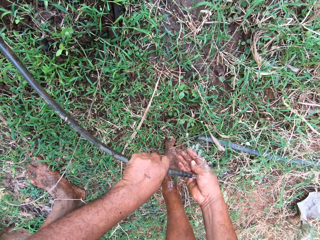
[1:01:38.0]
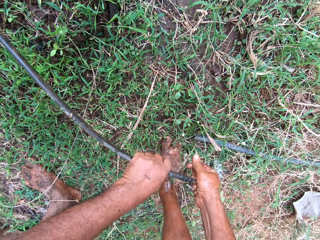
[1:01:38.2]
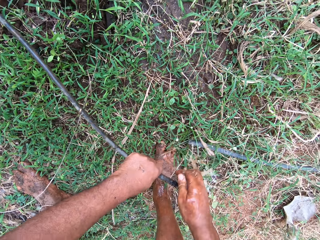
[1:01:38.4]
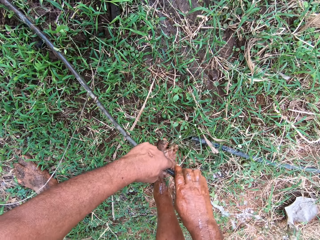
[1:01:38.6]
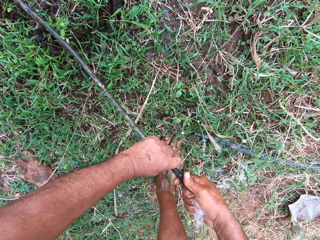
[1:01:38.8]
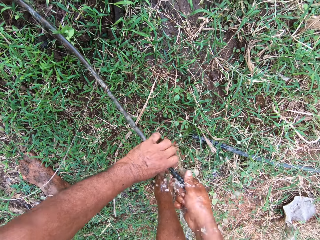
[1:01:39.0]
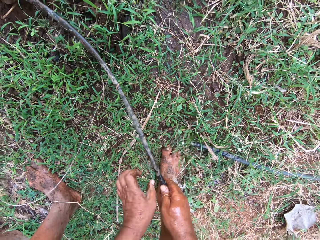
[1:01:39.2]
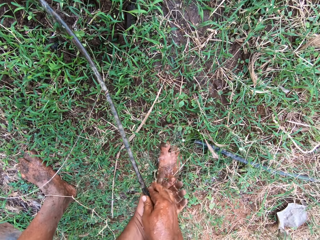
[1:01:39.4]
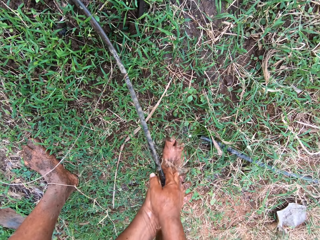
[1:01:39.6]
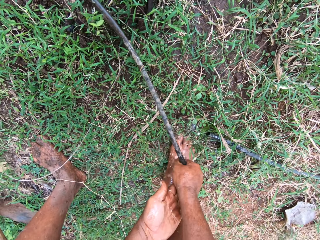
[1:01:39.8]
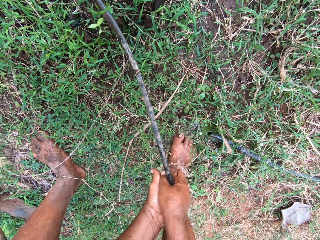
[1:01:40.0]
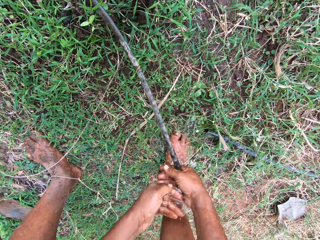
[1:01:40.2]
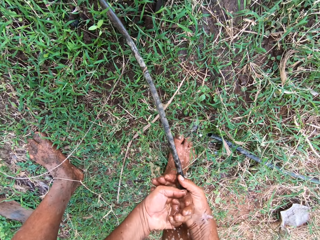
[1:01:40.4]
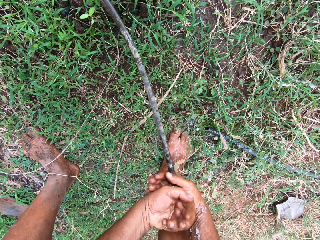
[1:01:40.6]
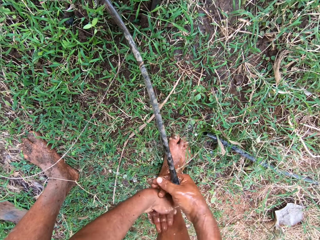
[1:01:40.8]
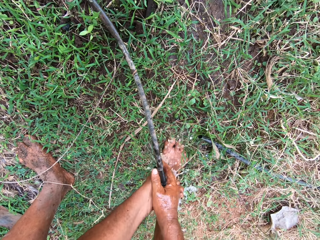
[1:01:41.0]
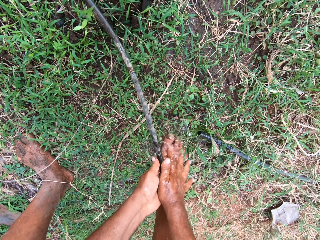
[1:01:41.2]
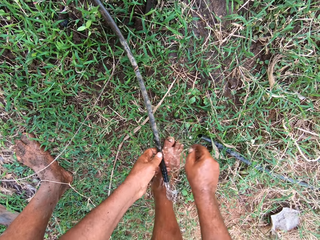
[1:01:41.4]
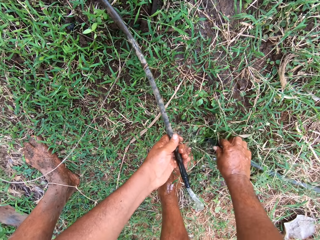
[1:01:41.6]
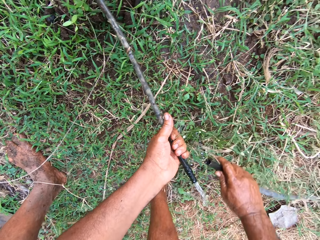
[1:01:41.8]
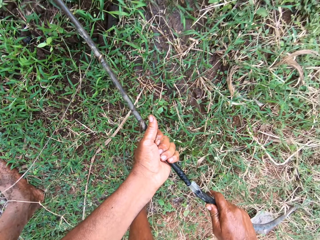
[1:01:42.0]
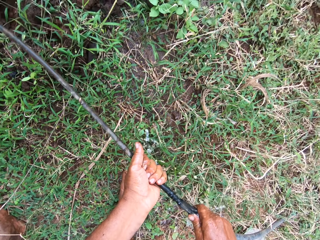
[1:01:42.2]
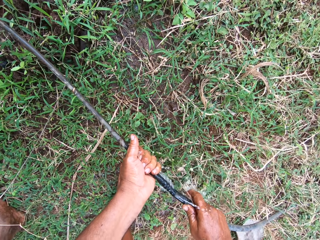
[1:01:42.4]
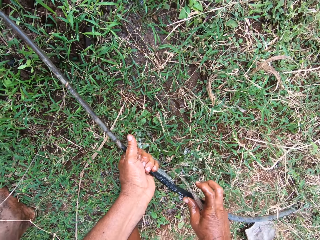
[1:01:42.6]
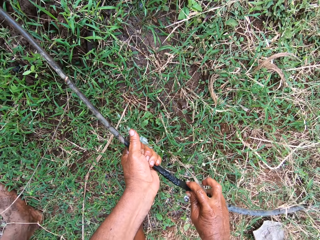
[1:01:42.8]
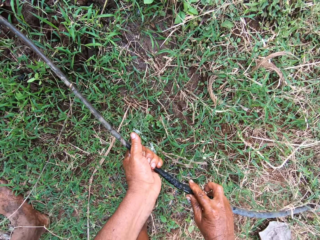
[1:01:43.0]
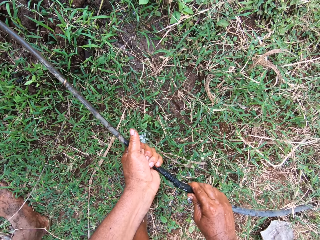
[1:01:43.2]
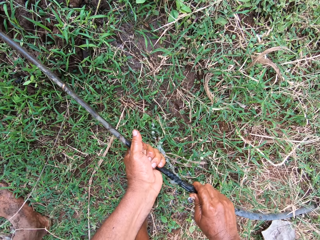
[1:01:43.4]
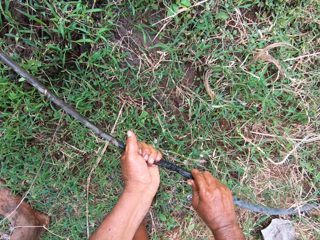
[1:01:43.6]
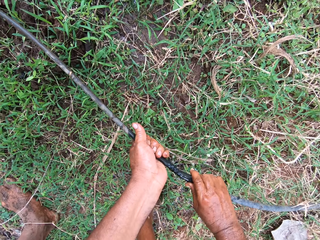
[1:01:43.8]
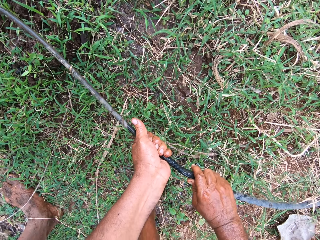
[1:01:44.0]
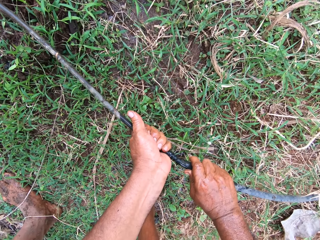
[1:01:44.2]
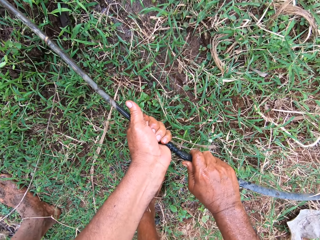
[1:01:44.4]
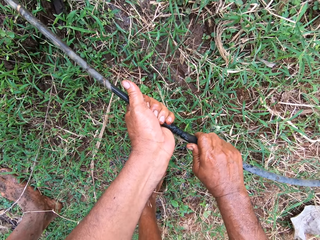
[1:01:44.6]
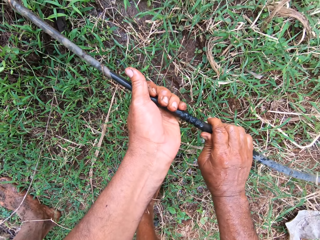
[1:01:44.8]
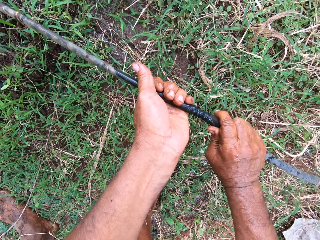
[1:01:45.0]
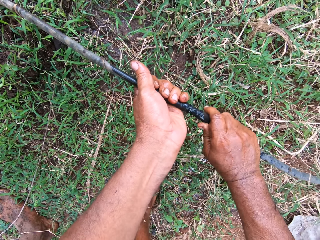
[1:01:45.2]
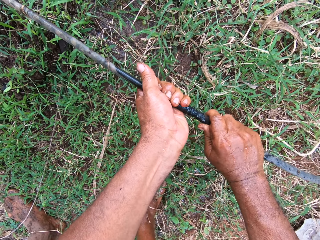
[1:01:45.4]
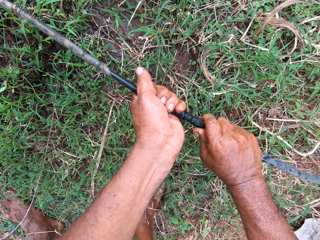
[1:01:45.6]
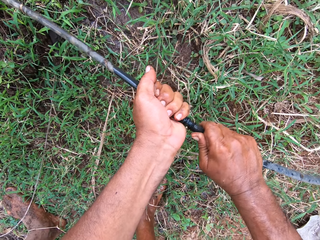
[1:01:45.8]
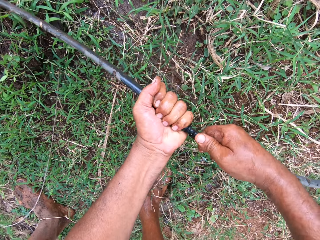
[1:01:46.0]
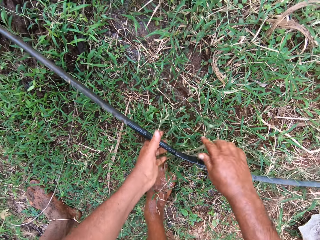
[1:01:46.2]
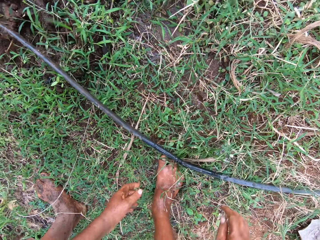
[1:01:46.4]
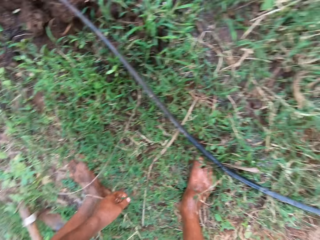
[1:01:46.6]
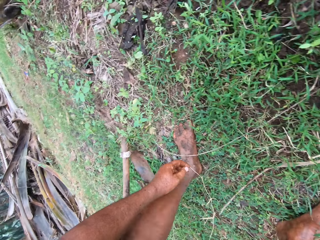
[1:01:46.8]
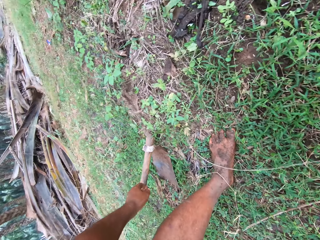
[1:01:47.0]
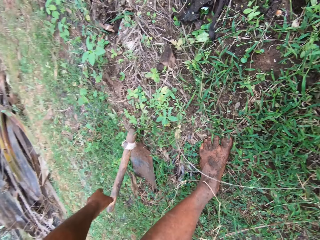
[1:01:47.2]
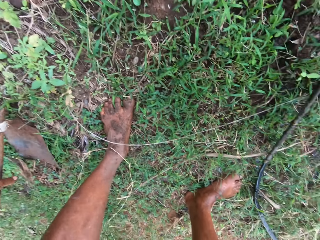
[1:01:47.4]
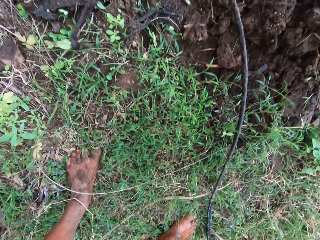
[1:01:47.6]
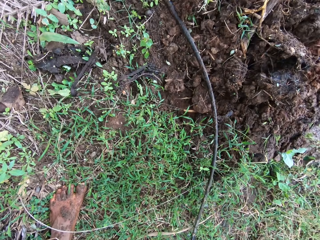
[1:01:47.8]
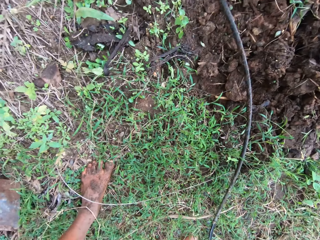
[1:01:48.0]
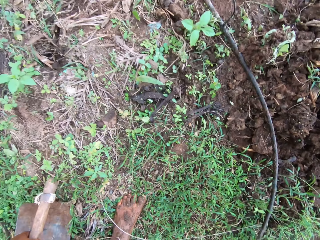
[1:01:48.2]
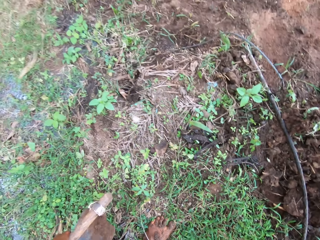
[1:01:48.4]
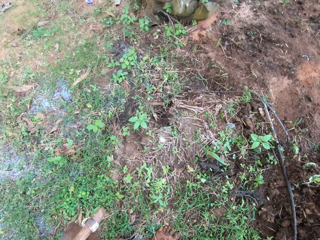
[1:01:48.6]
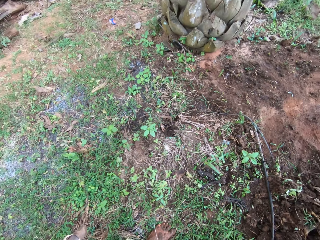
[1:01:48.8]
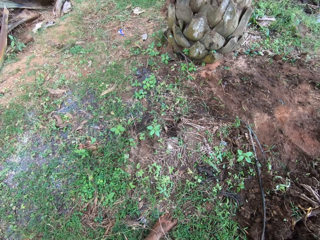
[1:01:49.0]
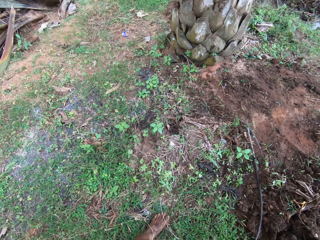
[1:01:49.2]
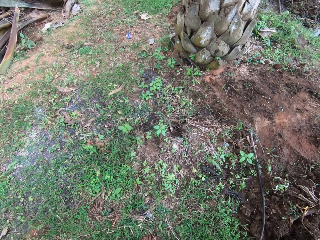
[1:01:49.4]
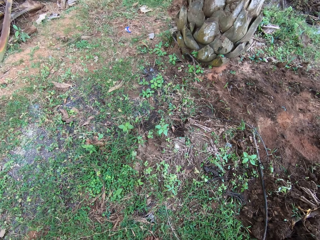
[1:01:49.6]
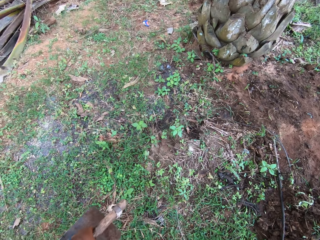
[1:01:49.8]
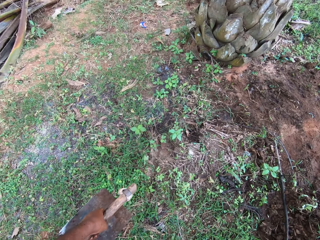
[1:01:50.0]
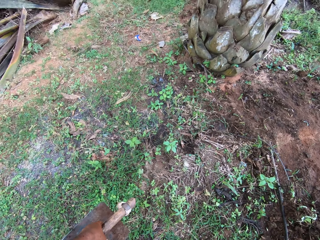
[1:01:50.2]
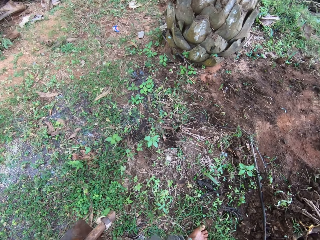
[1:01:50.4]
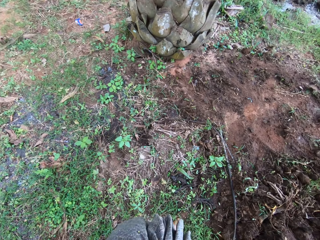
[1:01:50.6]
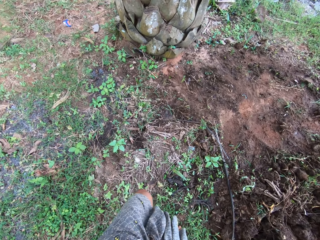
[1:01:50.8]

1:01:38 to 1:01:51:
The camera wearer washes his hands with the water from the pipe. He picks up a pipe. He closes the water pipe. He joins the pipes. He drops the water pipe on the camera. He picks up the garden hoe from the ground.

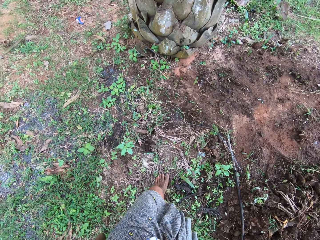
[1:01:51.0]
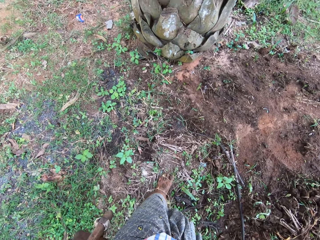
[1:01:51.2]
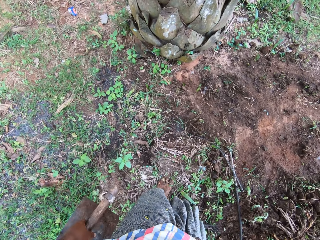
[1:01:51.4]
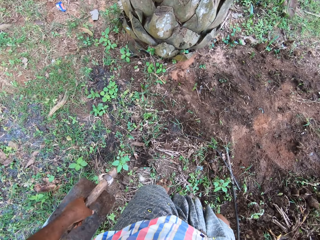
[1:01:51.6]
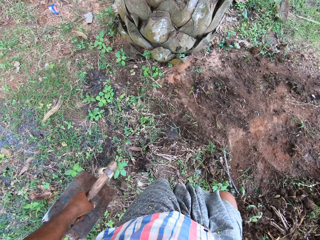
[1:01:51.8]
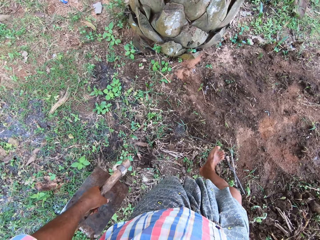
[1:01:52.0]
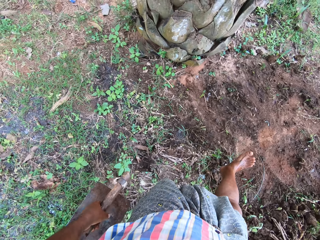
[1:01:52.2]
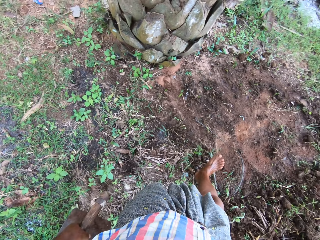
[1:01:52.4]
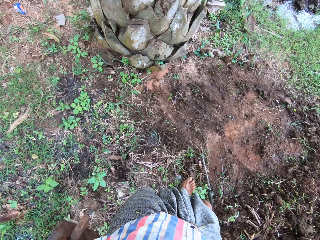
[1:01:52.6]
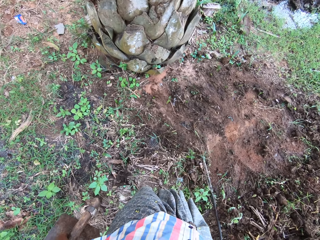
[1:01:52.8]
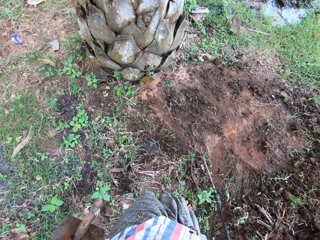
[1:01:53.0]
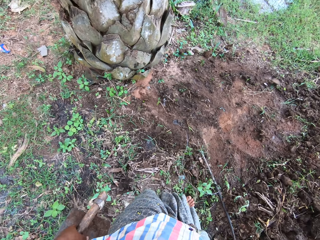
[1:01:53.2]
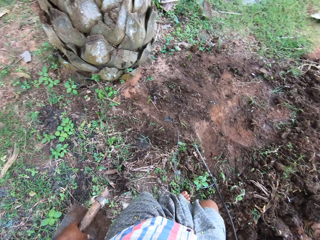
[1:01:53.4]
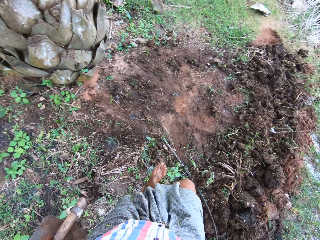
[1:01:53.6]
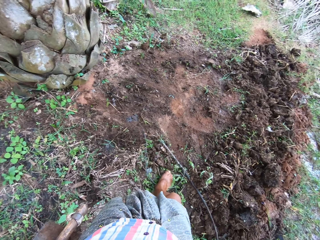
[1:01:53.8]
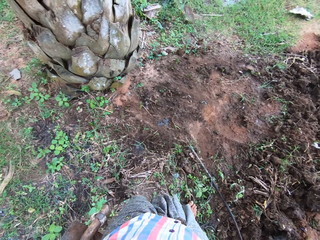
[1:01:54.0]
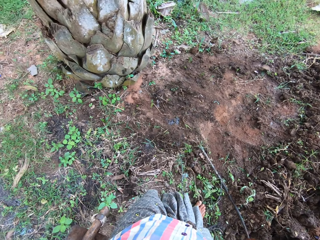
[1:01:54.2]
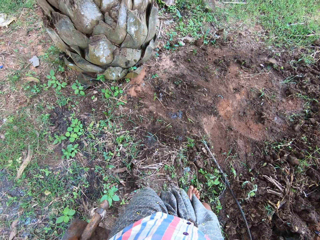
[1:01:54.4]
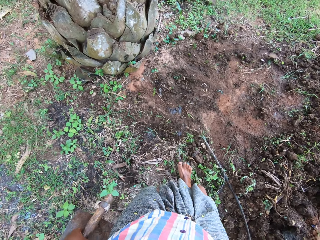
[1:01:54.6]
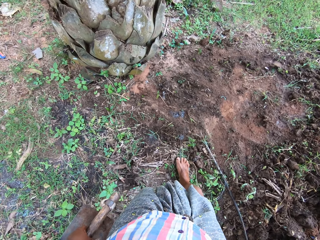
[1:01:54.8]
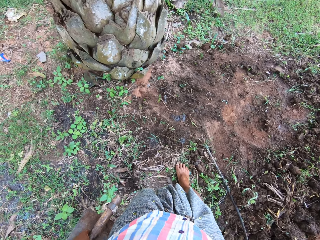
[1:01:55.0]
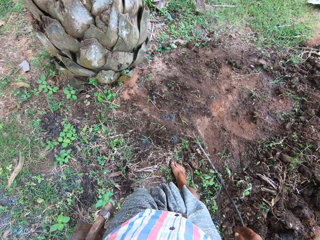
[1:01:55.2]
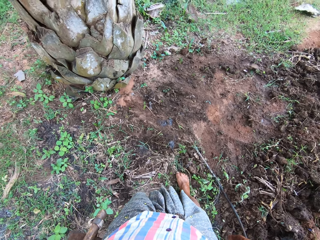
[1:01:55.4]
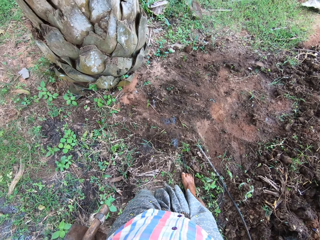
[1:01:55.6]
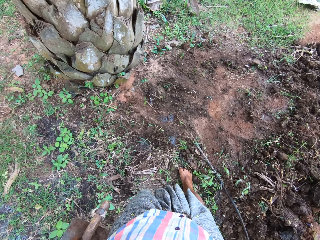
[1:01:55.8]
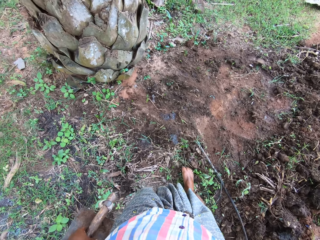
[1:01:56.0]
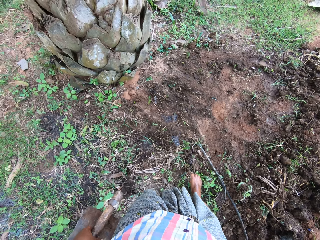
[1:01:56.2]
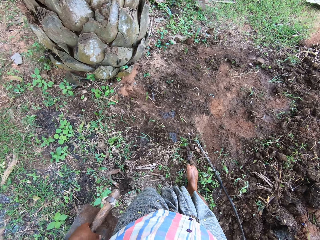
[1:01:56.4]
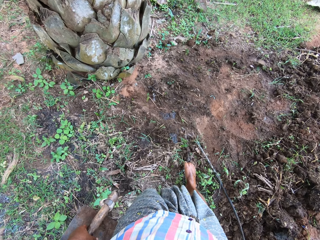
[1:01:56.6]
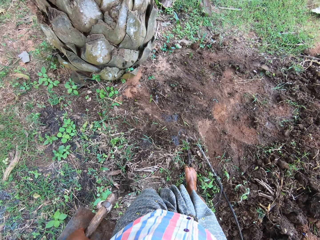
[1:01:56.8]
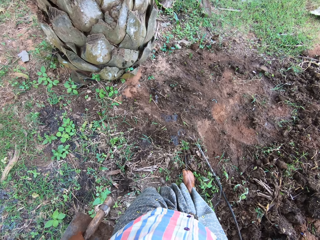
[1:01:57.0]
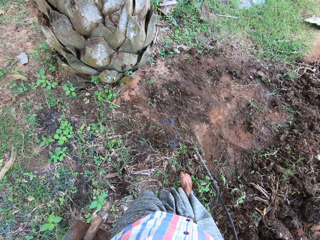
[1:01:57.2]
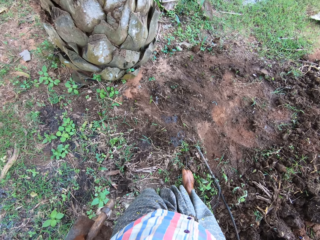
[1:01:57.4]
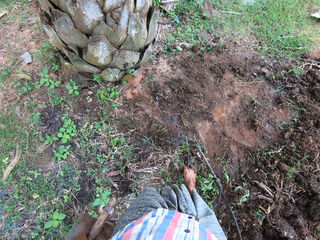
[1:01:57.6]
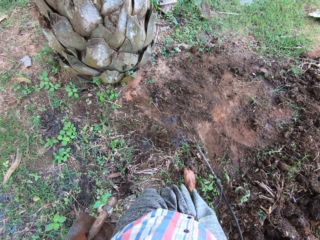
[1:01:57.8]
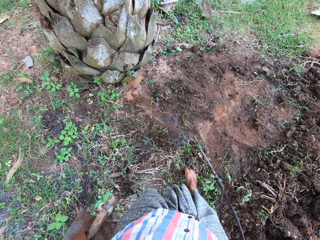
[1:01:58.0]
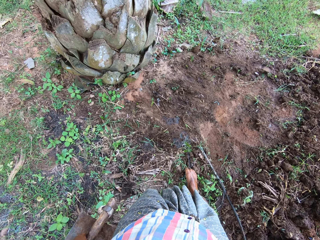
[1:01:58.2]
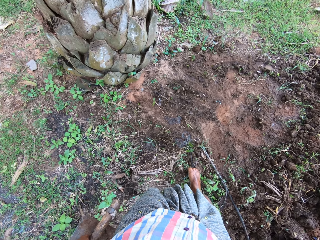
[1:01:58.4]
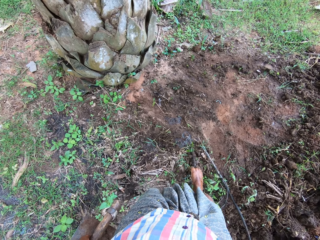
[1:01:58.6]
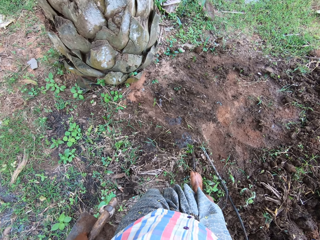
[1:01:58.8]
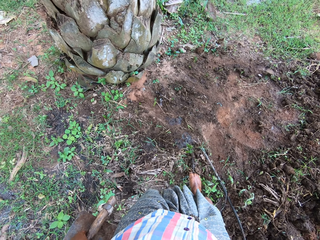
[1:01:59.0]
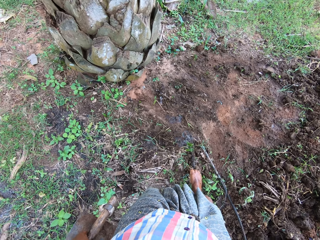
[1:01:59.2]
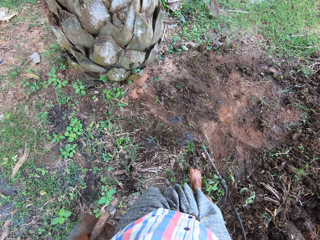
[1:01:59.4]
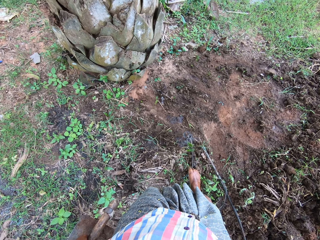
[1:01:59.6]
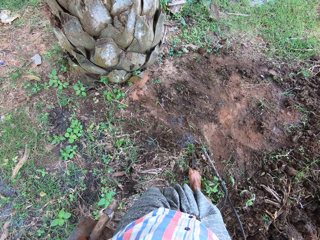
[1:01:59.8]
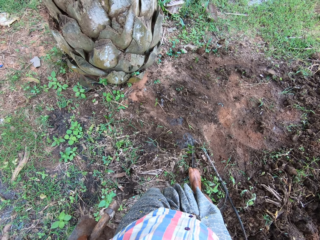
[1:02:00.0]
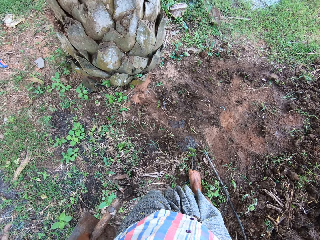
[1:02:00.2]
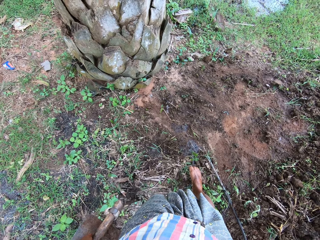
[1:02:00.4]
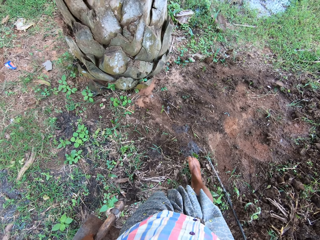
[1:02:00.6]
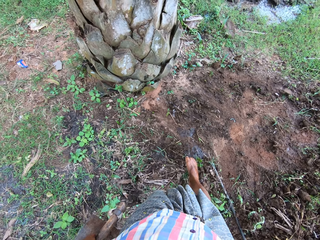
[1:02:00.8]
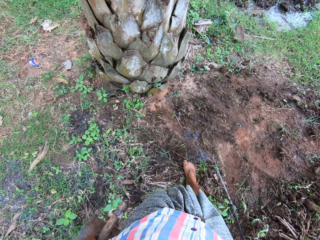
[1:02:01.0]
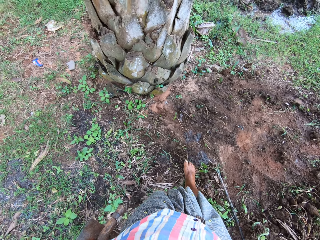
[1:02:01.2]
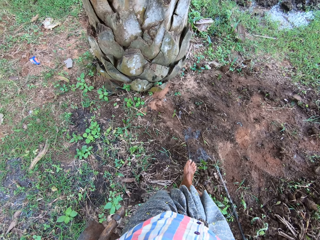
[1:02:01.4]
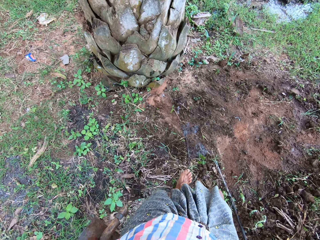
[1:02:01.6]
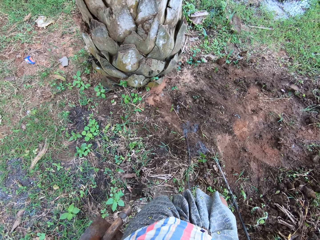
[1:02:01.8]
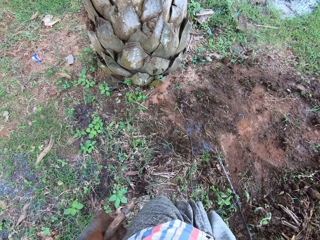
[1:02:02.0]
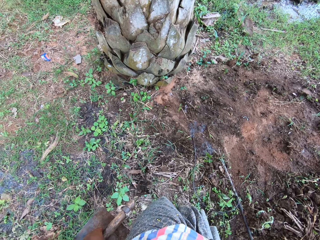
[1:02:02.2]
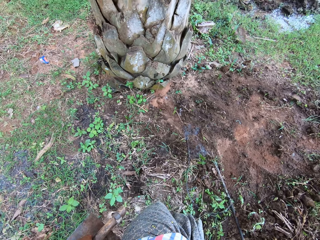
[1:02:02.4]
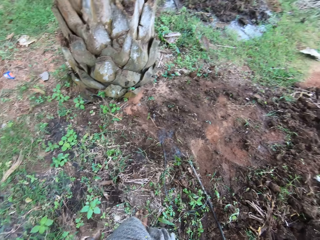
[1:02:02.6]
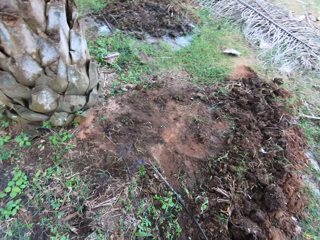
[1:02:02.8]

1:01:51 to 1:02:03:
The camera wearer walks around the field. He moves the pipe with his leg.
